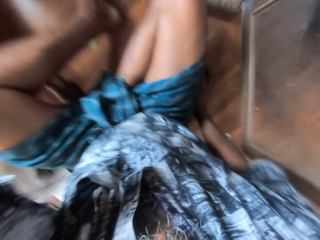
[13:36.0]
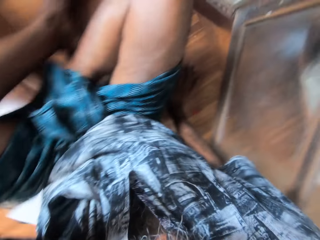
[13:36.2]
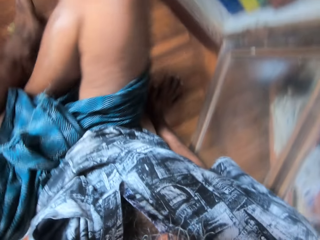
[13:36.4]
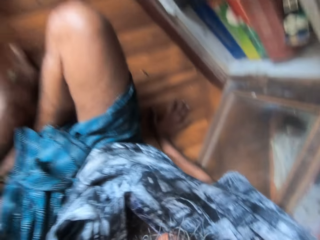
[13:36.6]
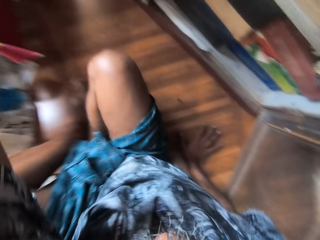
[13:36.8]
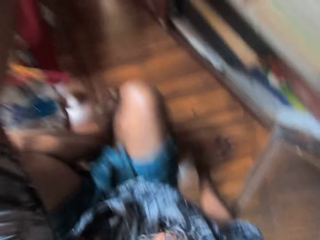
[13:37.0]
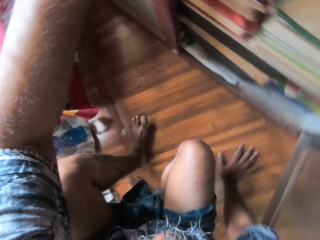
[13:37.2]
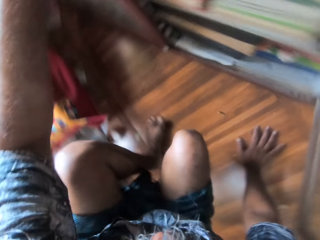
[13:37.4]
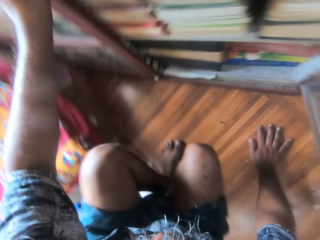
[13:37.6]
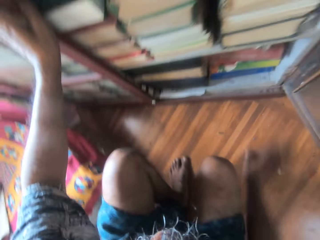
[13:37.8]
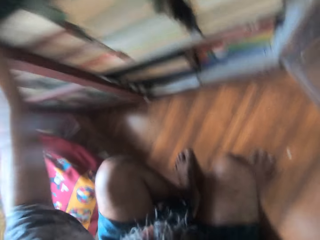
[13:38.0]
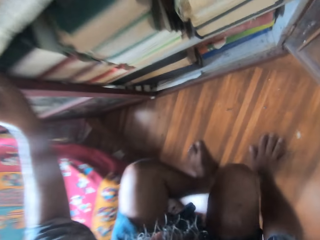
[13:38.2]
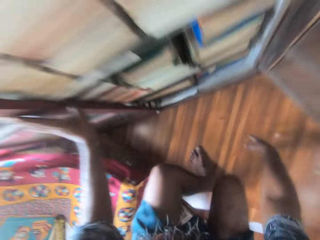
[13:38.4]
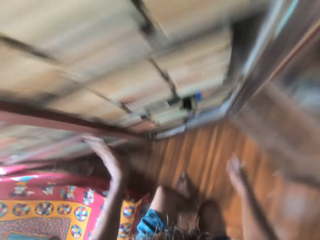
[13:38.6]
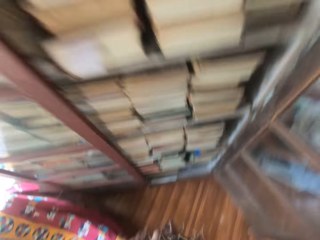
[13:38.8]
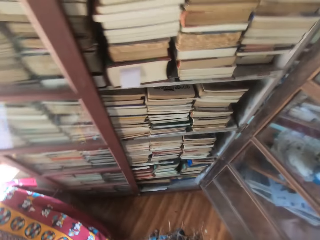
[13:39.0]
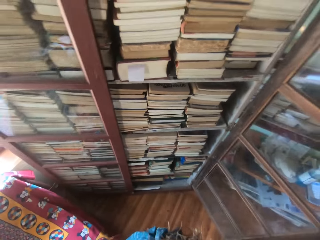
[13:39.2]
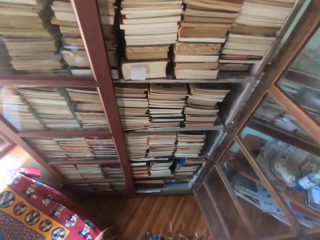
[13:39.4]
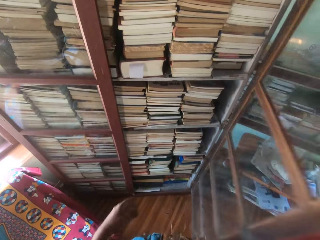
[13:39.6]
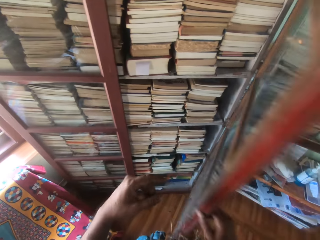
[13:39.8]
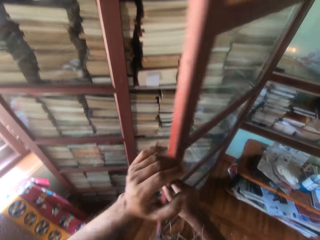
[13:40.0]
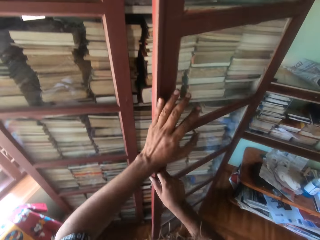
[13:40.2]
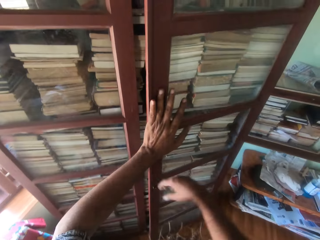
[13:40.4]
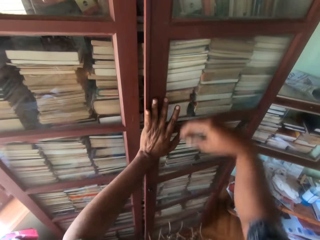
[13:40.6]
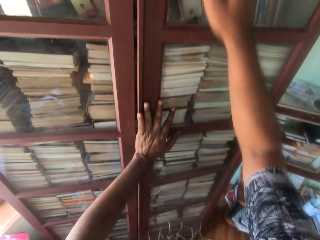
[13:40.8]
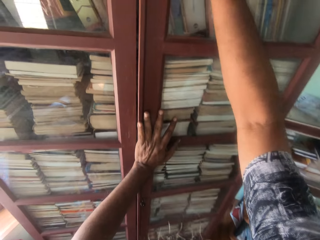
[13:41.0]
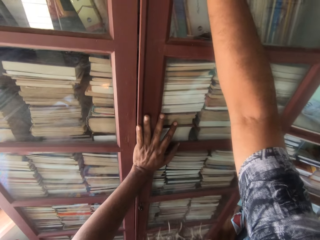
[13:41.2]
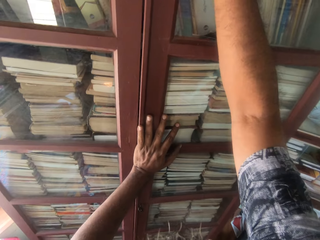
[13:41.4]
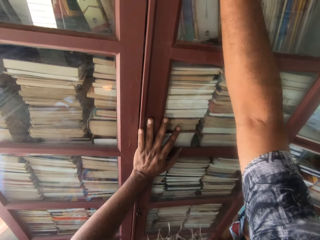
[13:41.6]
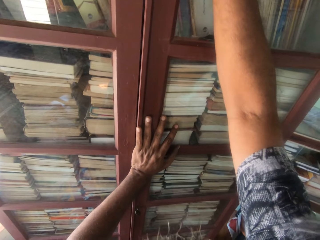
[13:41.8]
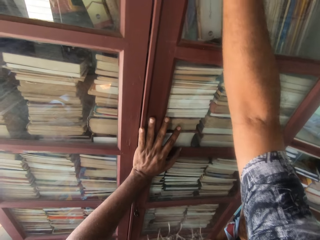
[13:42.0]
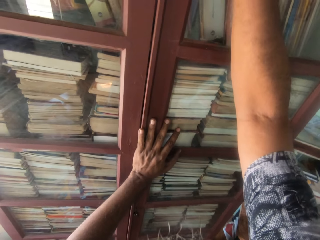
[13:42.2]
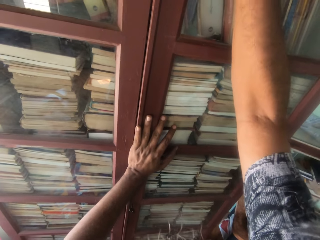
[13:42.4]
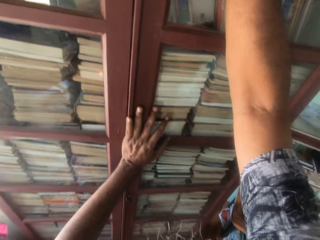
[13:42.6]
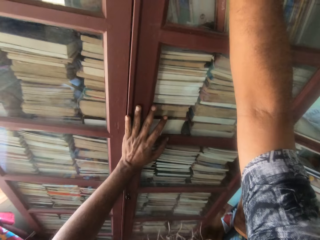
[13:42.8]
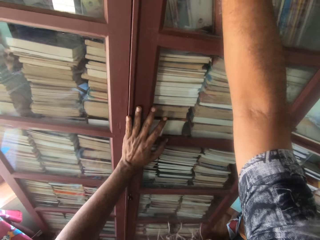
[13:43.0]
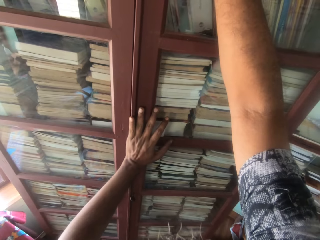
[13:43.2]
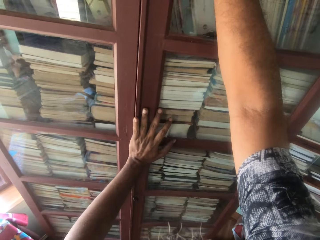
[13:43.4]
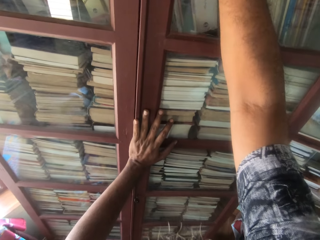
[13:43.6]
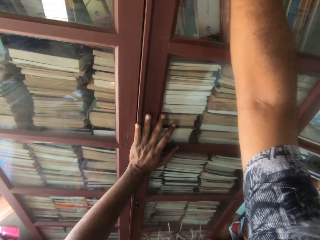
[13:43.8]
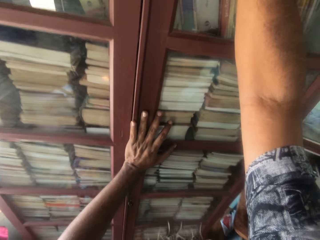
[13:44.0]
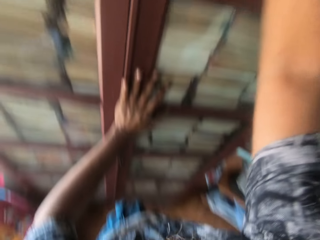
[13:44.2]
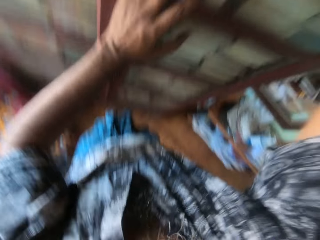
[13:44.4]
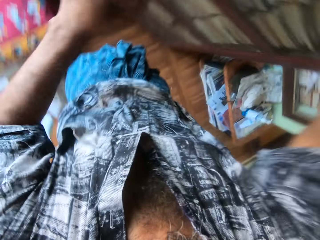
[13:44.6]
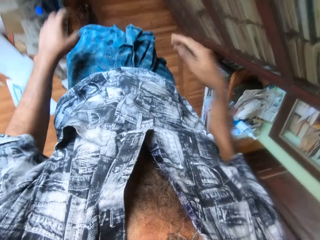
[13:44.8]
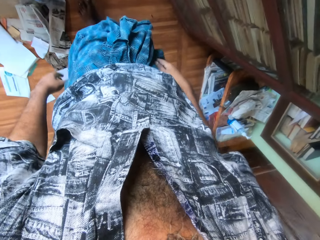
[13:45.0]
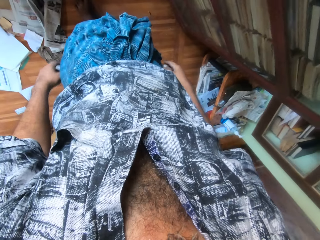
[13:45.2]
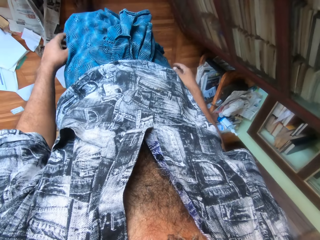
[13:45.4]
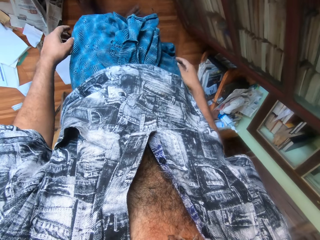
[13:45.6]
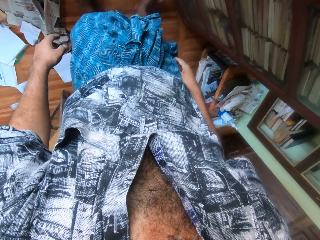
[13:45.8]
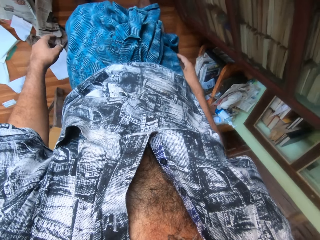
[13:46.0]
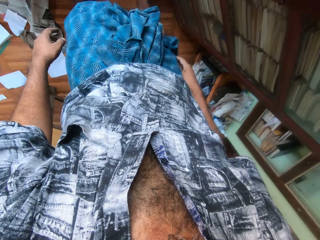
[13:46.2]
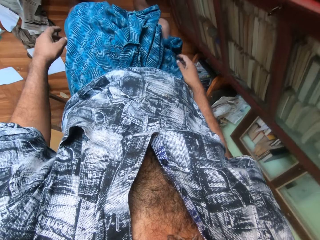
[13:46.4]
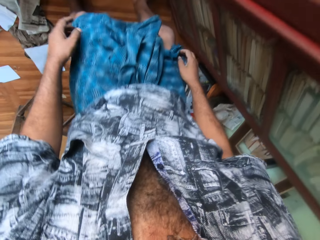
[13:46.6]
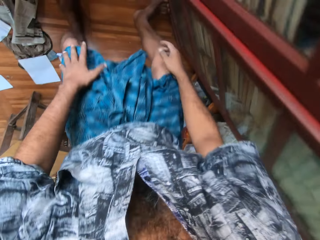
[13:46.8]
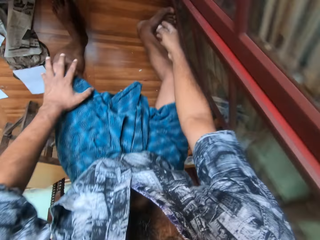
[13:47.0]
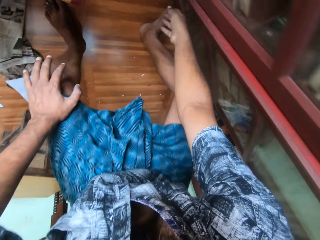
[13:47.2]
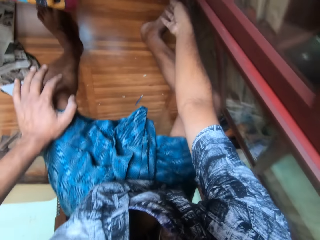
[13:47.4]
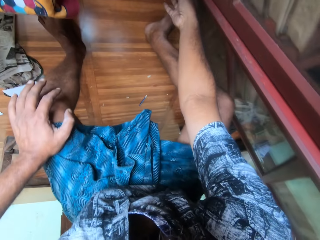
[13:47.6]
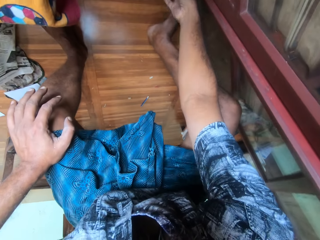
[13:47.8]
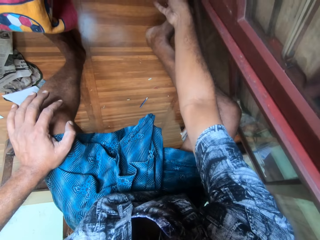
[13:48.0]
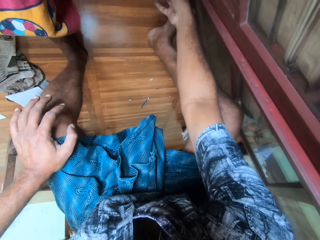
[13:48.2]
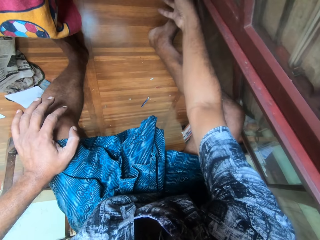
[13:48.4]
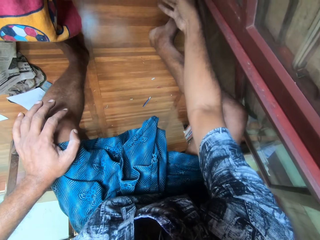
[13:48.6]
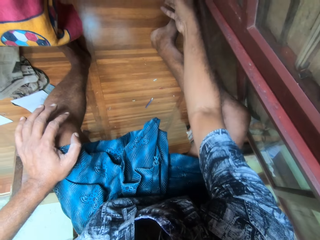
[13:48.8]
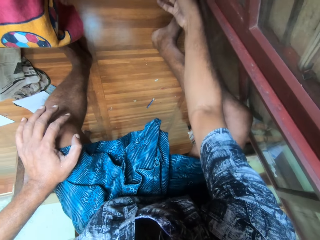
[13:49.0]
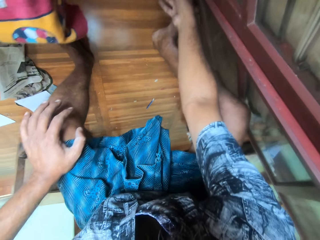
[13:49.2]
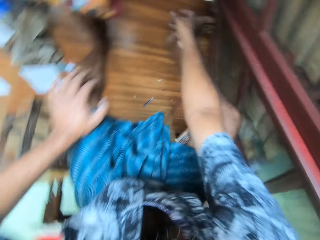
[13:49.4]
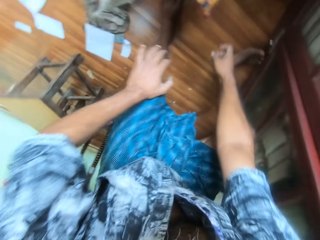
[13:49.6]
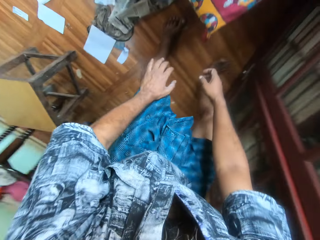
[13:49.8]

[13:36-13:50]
The camera wearer walks up from the floor. He closes the shelf door with his right hand. He holds the shelf door with his hands. He pushes the button on the shelf's door with his right hand. He stands beside the cabinet. He closes the cabinet door handle. He touches a shelf lock with his right hand.

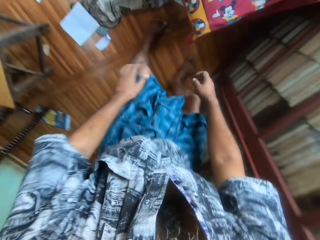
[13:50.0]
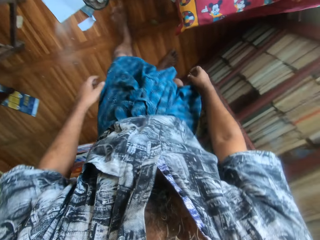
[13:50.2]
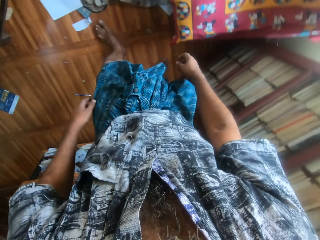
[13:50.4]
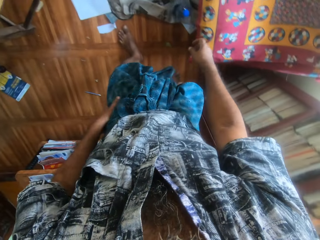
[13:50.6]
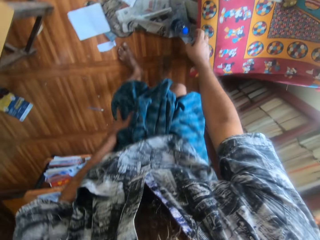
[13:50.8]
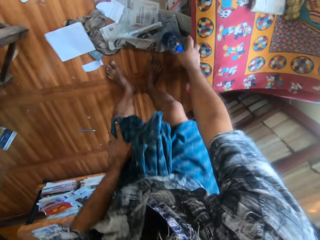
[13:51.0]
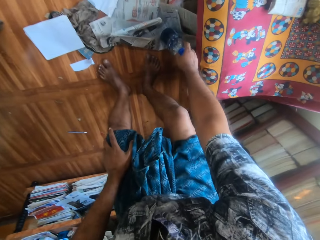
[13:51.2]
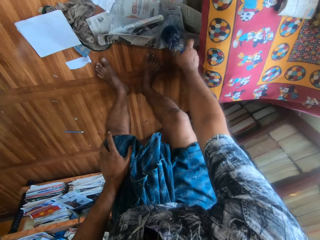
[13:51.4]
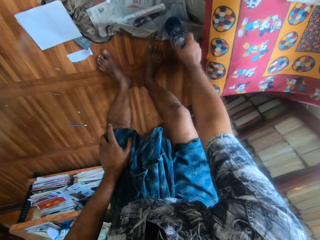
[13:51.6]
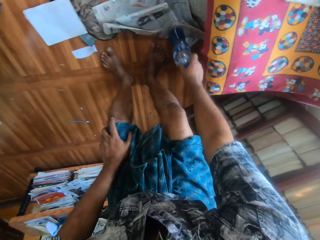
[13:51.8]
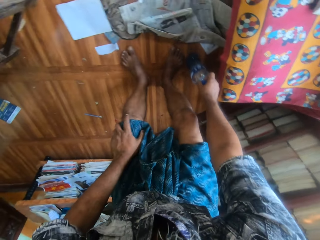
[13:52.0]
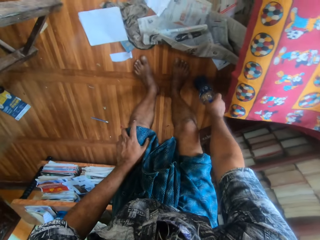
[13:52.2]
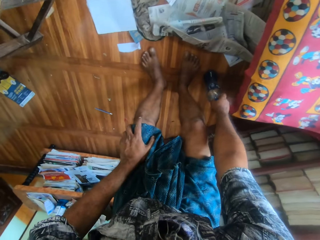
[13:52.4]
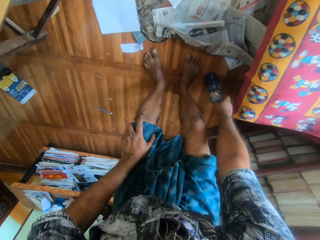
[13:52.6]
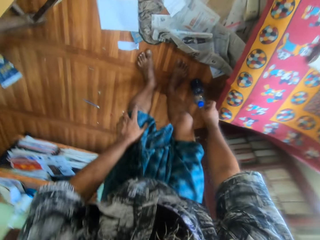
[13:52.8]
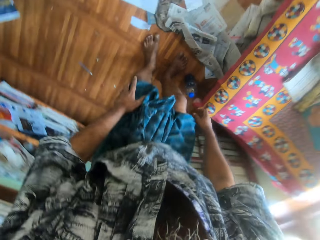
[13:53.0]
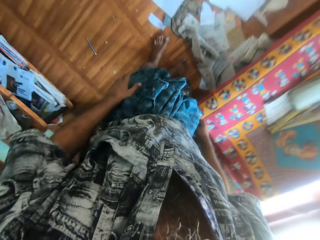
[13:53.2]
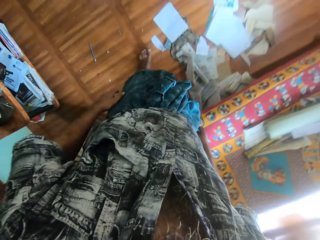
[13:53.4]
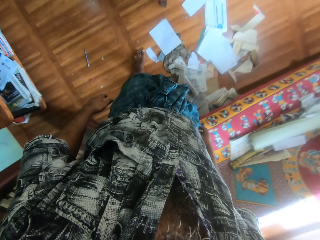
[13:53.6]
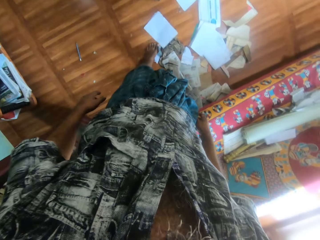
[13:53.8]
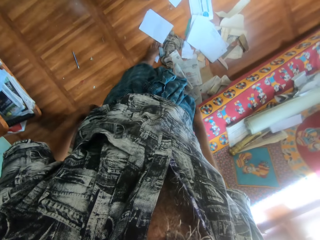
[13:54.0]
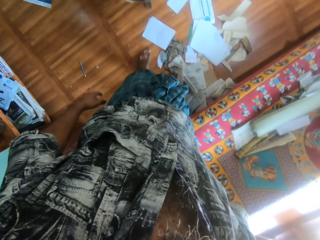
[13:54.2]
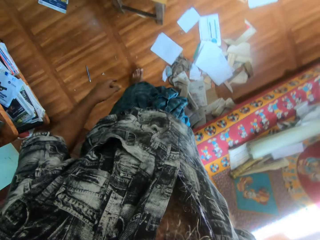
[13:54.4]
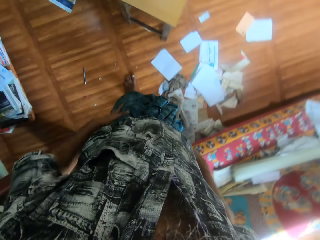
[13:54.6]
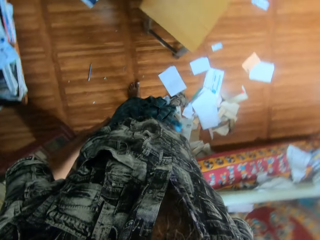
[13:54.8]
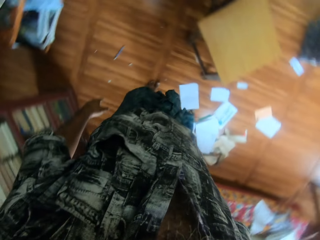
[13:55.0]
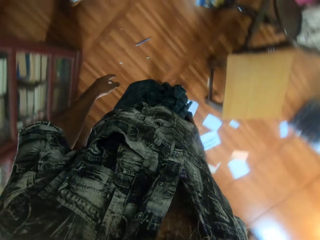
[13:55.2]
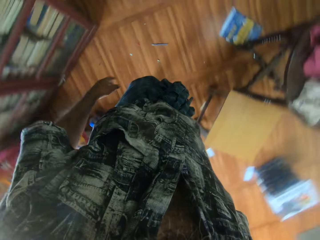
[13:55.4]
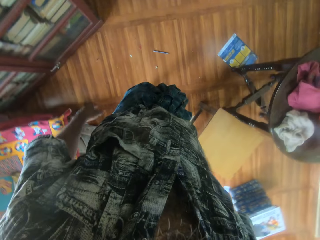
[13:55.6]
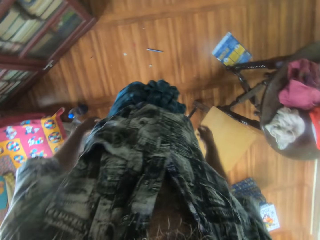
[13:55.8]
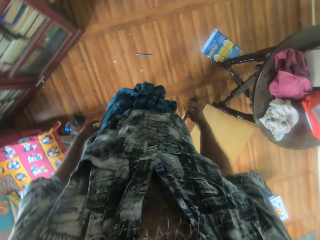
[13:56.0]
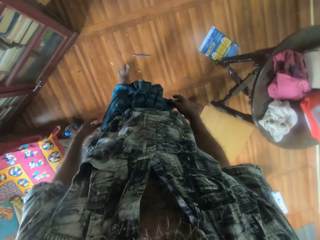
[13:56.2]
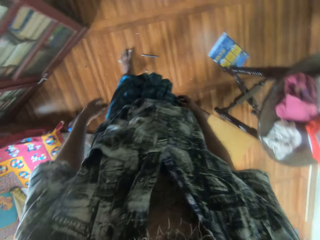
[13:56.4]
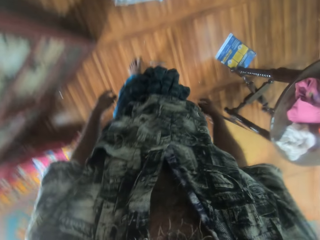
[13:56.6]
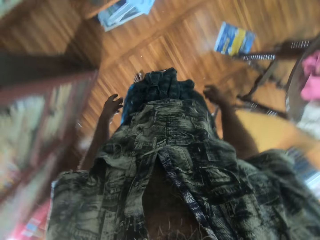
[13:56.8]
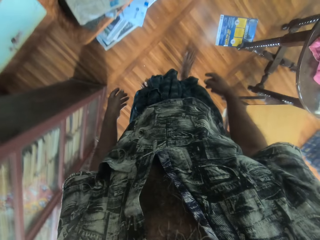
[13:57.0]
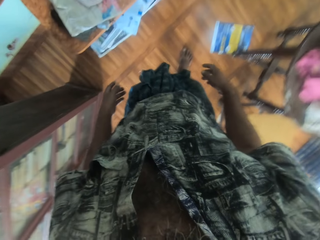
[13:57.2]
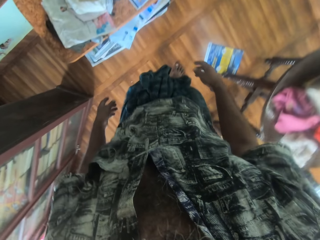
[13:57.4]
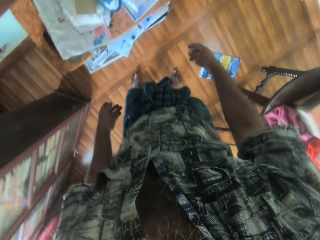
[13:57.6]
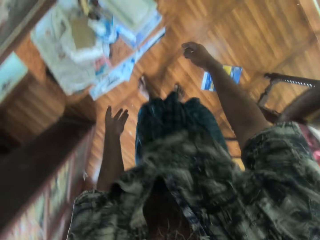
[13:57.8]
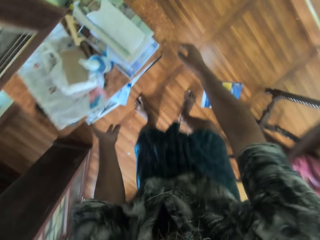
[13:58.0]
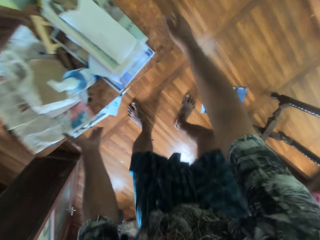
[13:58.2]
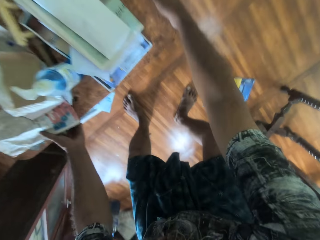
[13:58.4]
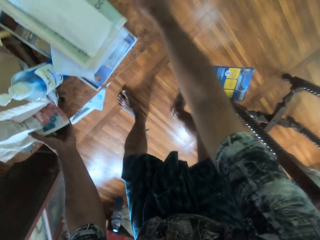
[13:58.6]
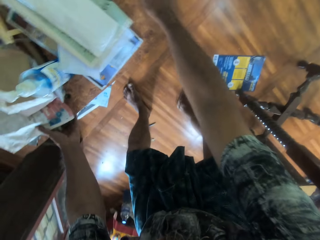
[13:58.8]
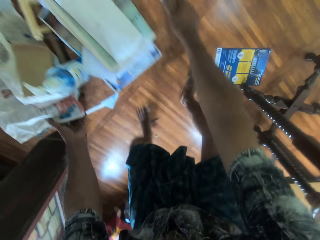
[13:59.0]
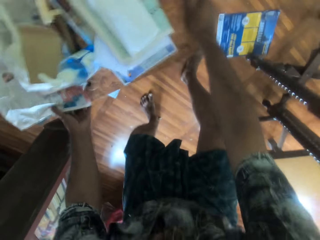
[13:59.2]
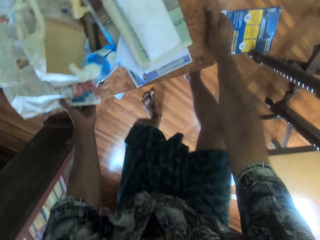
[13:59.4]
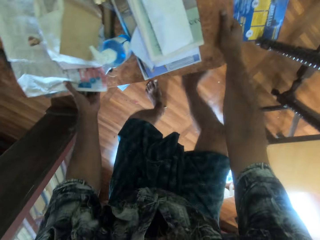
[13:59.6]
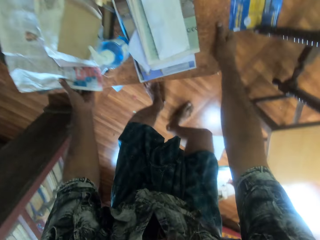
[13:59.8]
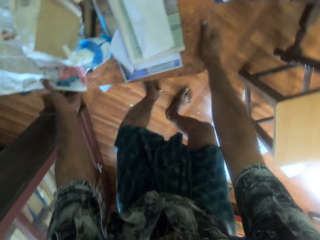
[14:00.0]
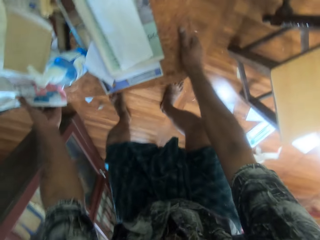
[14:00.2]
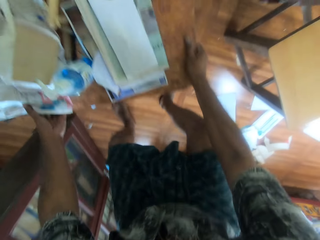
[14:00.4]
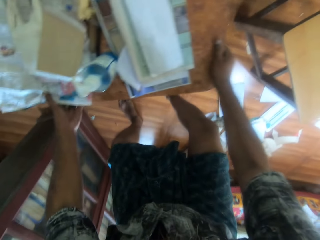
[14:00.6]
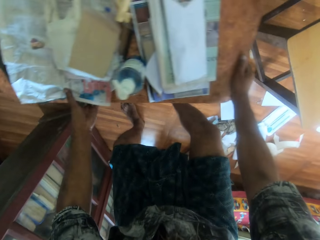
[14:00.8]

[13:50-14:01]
The camera wearer moves beside the table. He picks up a bottle on the floor with his right hand. He drops the bottle on the floor with his right hand. He walks in the room. He touches a paper on the floor with his left leg. He drags the table on the floor with both hands.
